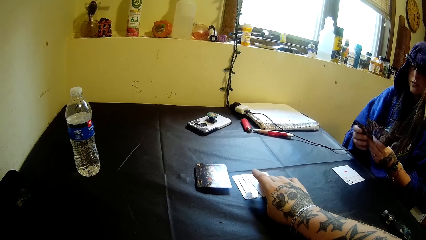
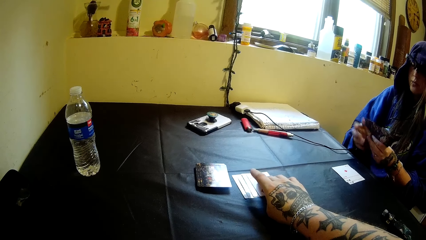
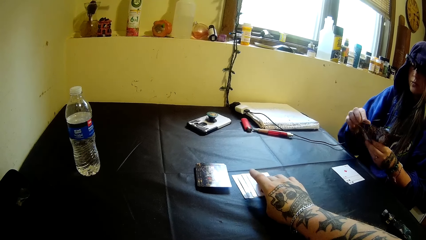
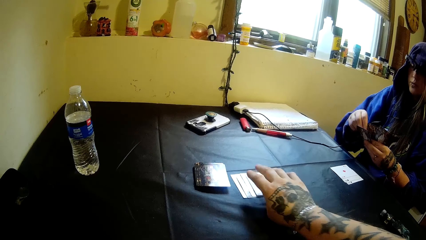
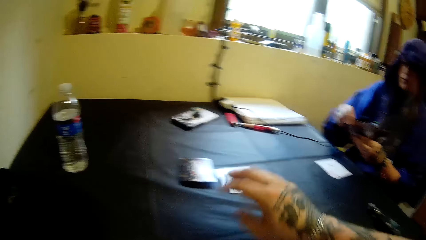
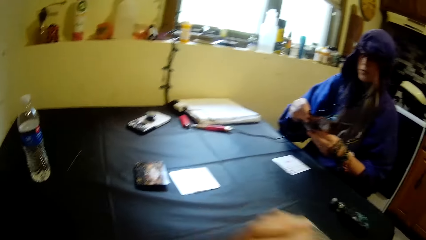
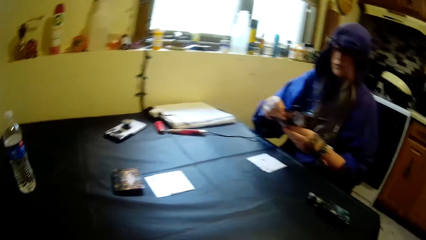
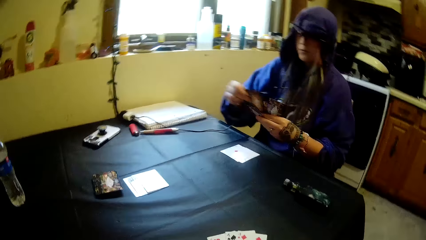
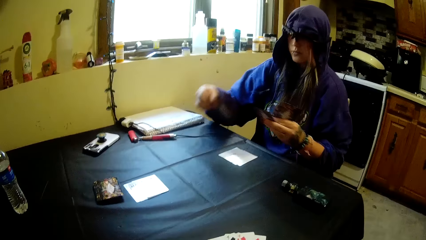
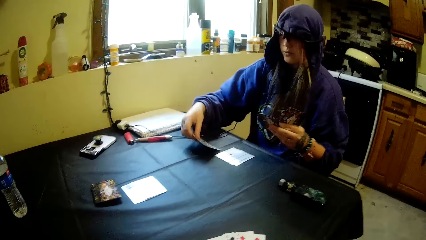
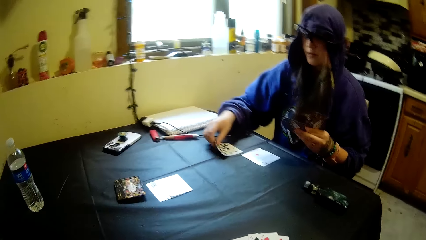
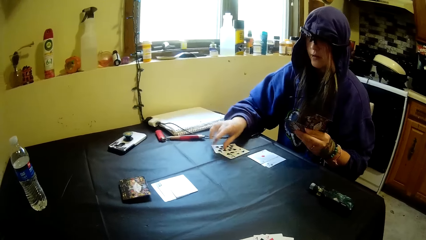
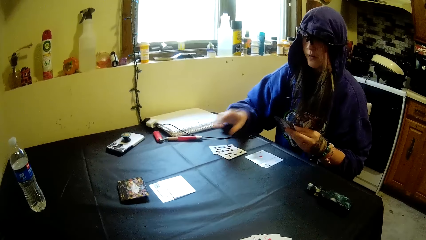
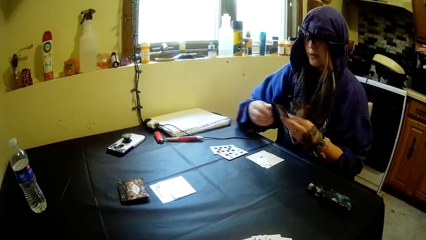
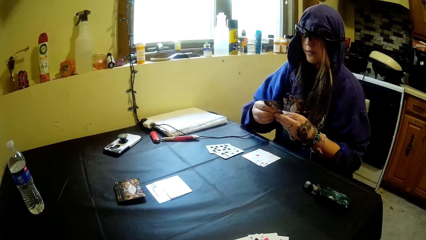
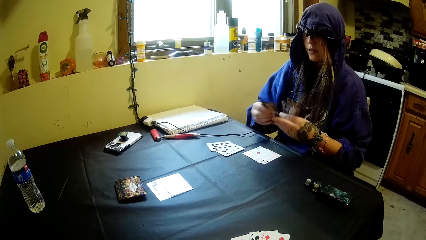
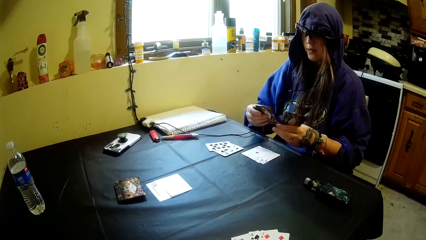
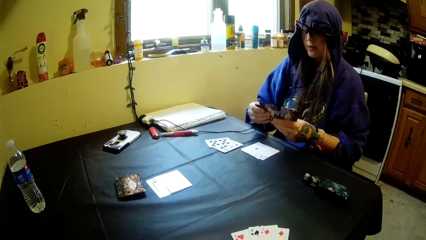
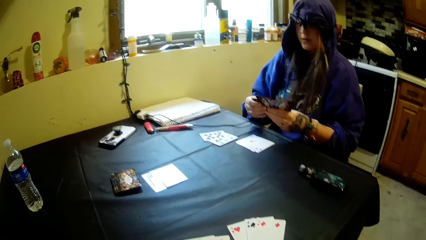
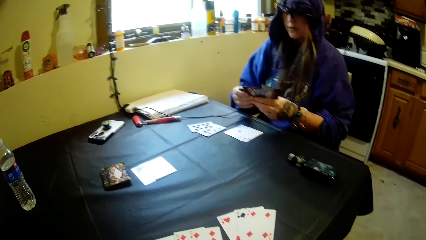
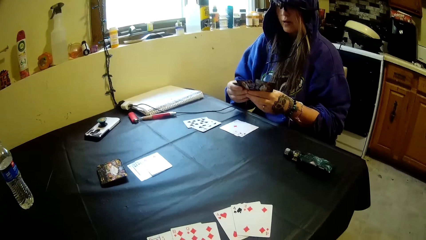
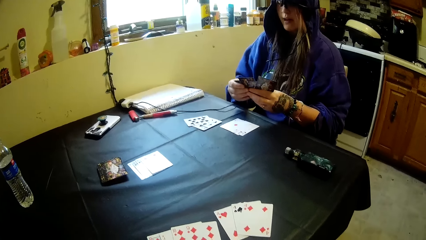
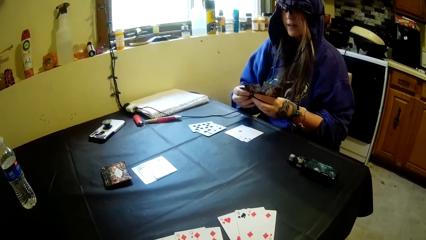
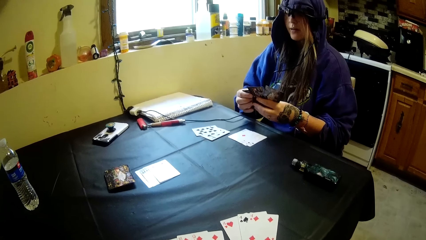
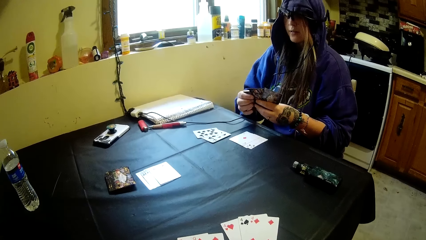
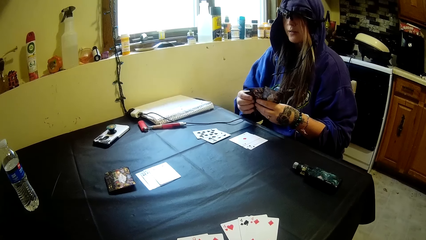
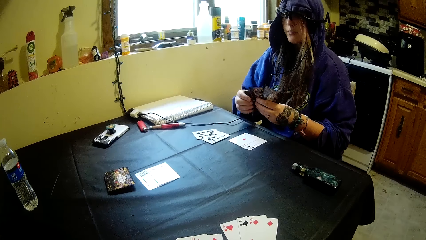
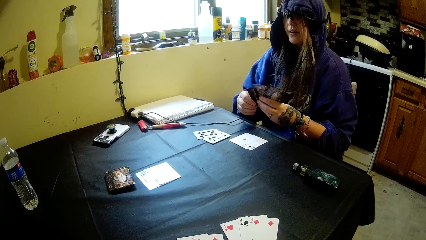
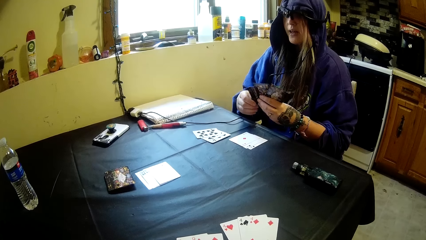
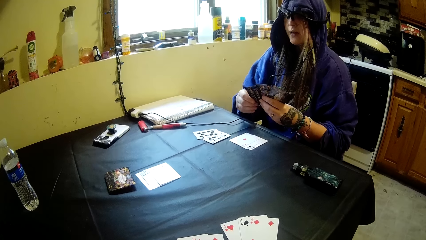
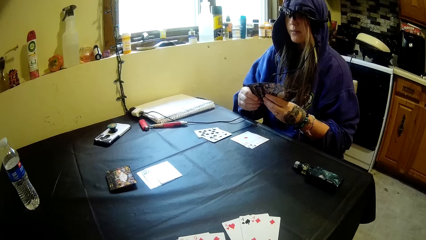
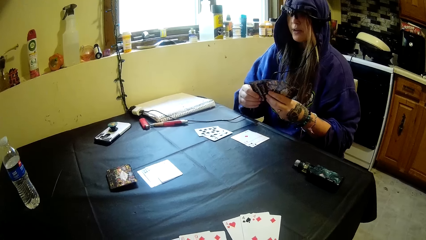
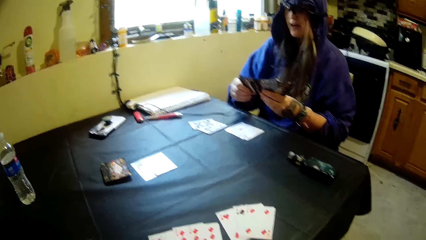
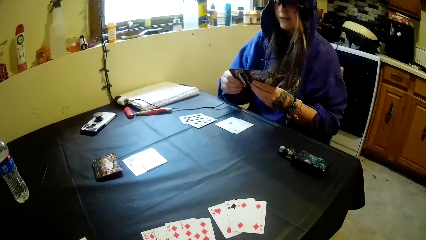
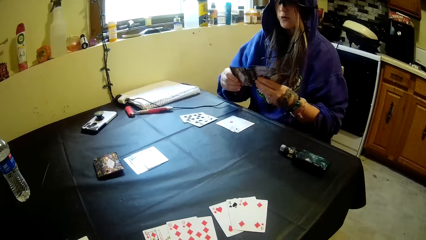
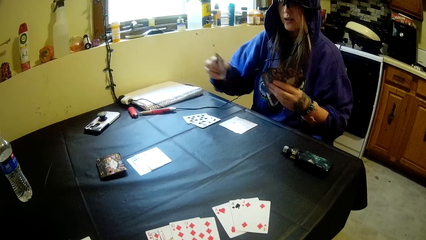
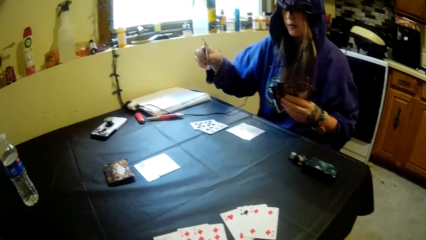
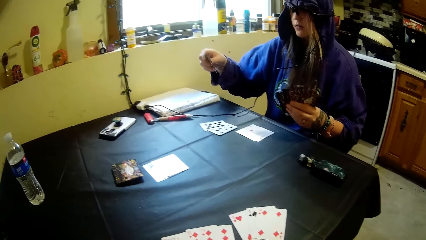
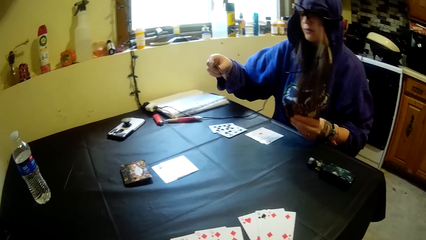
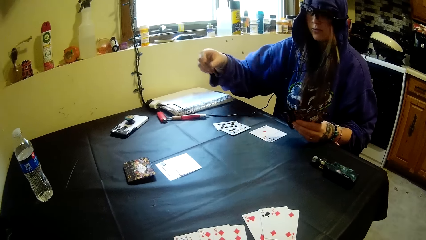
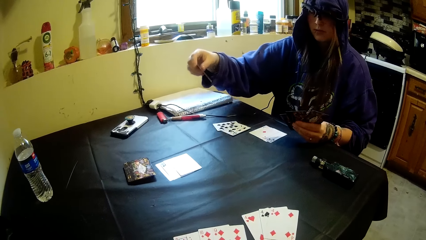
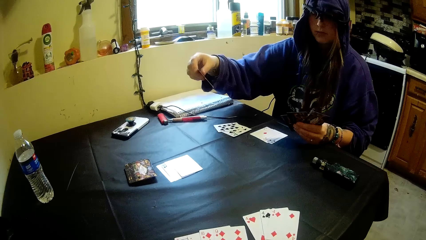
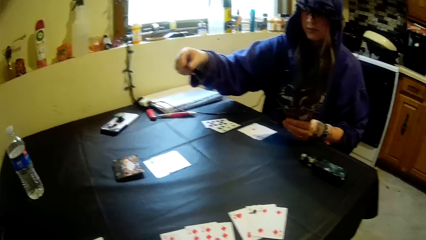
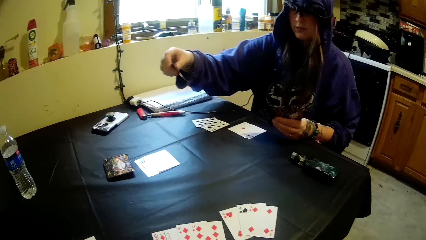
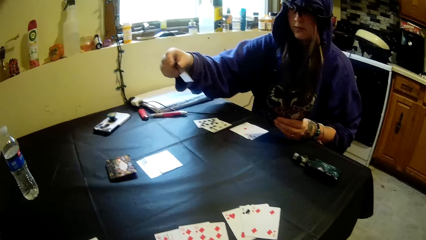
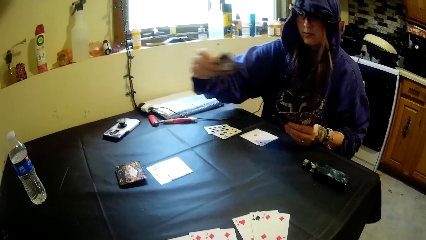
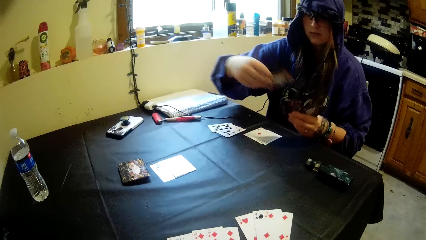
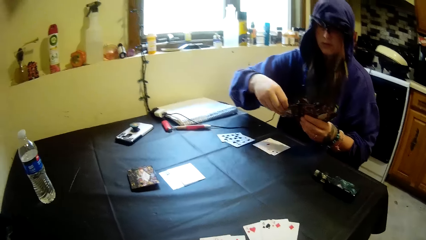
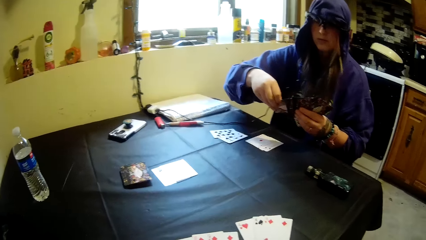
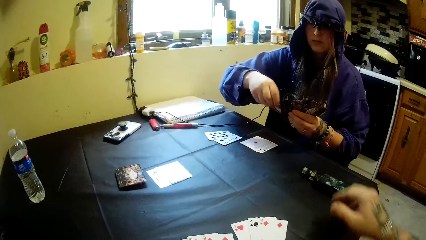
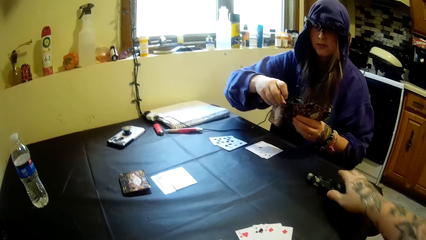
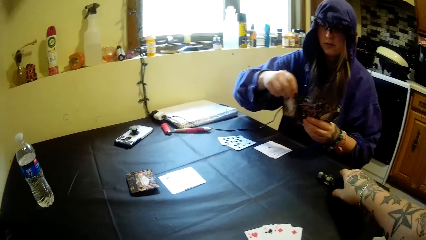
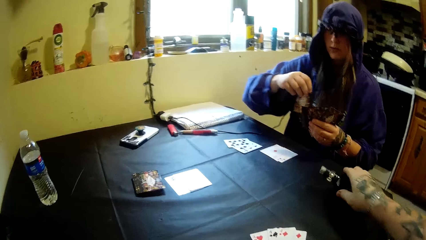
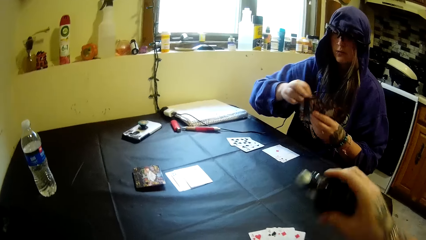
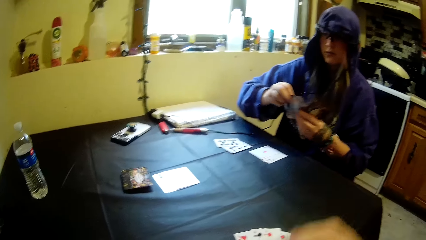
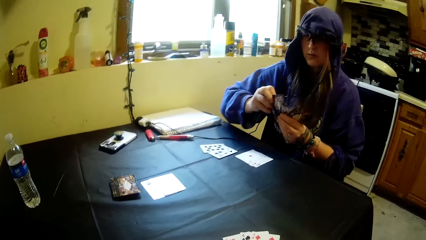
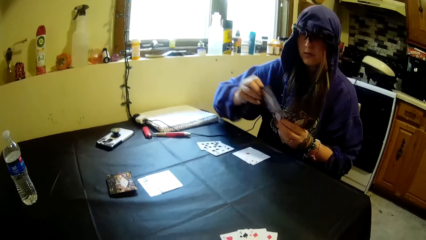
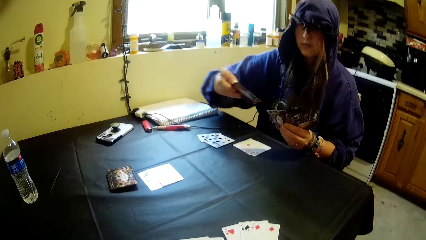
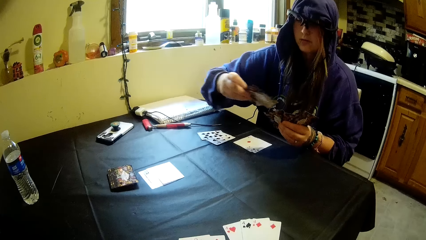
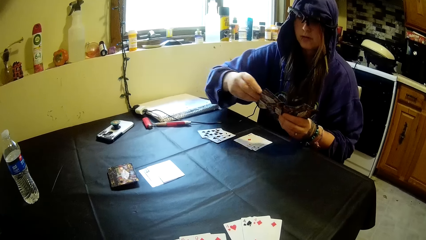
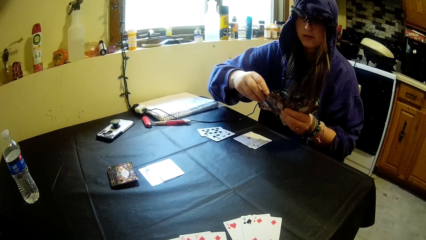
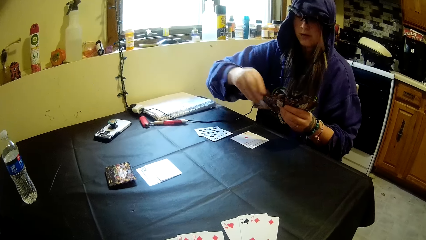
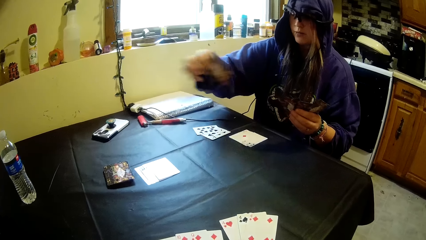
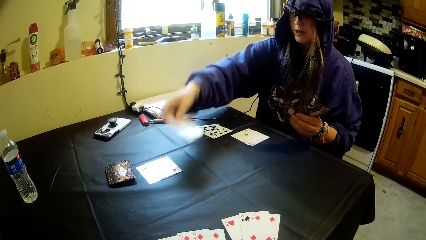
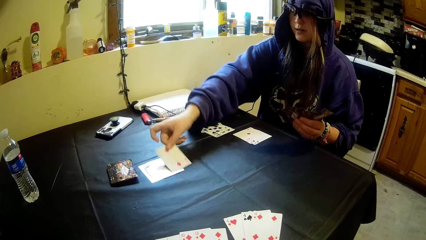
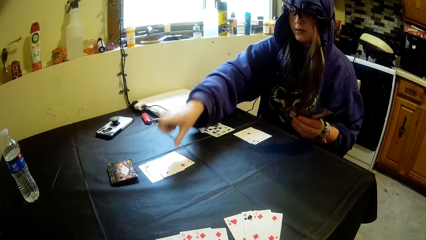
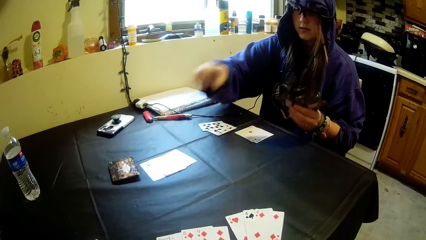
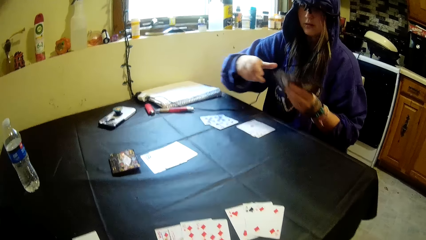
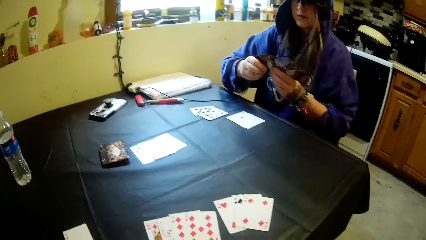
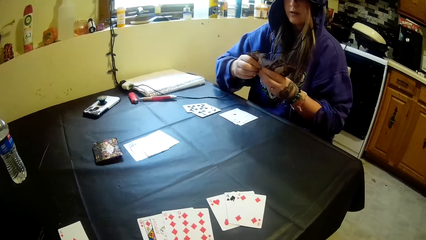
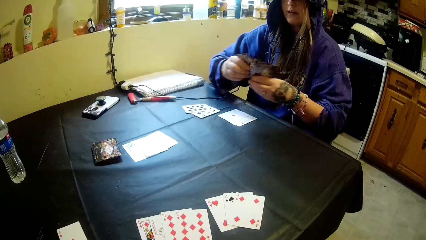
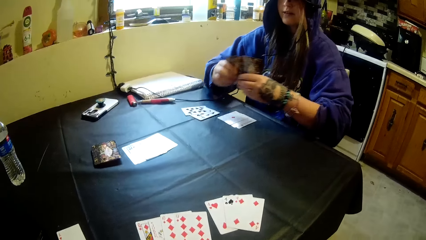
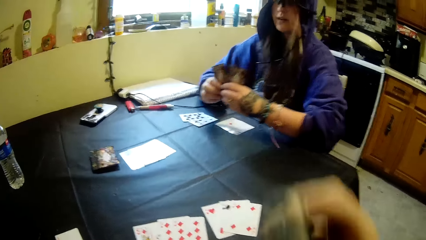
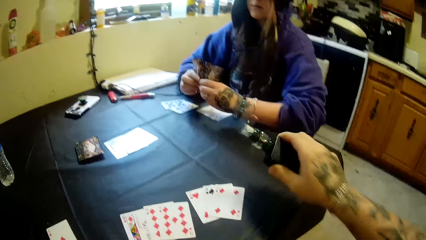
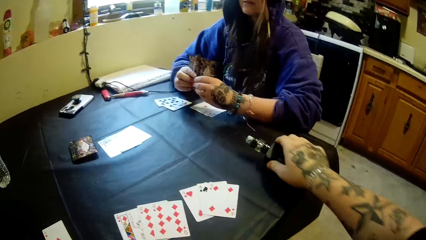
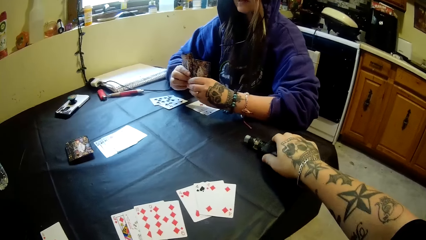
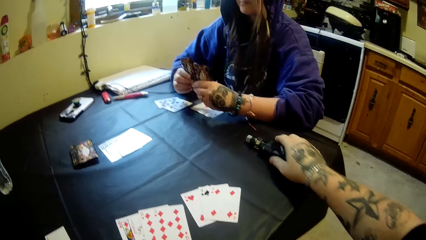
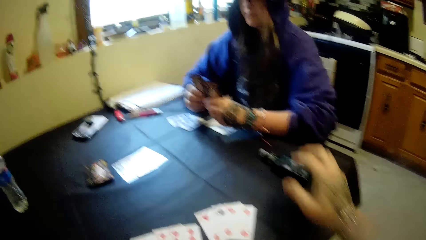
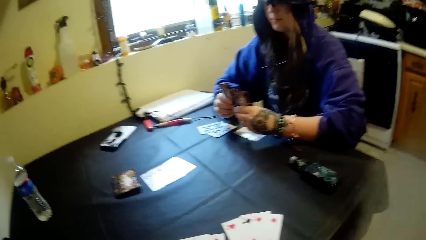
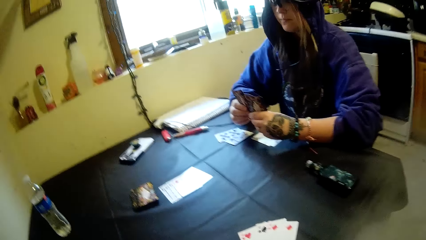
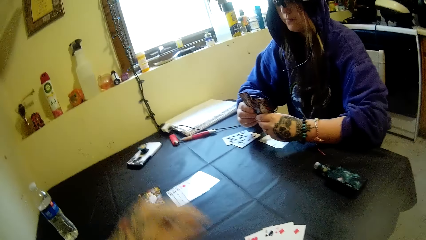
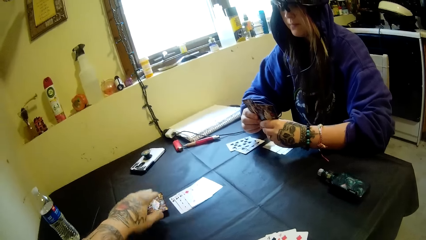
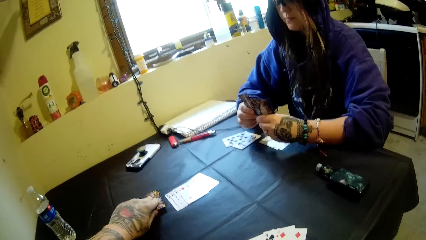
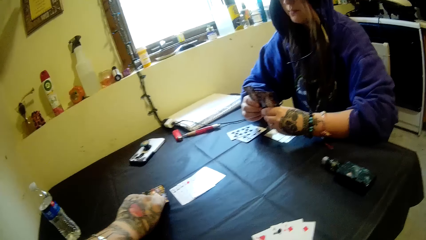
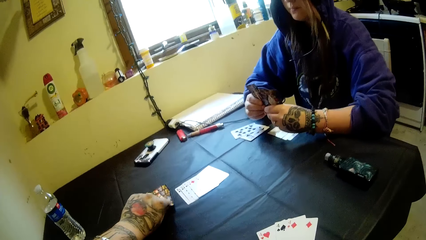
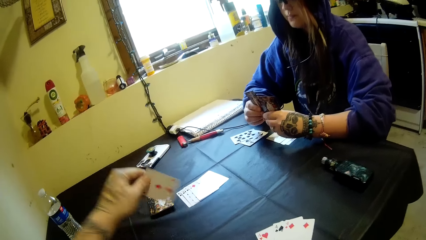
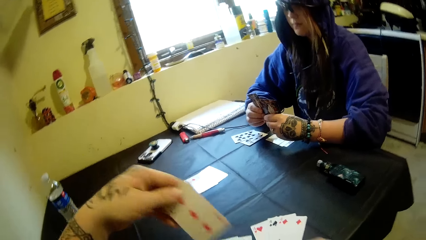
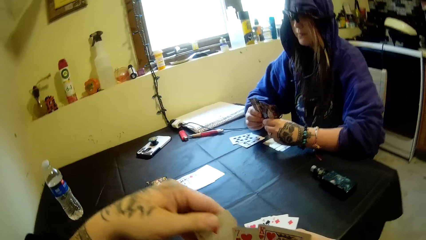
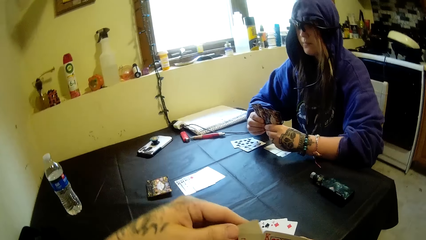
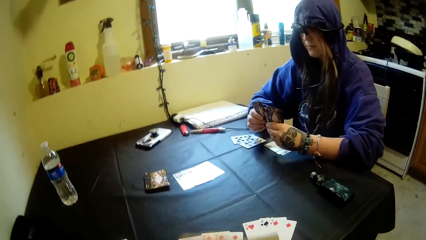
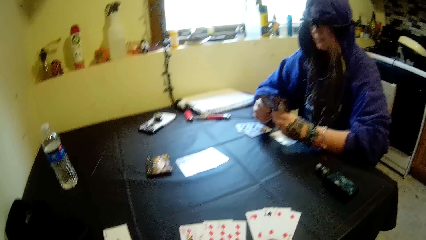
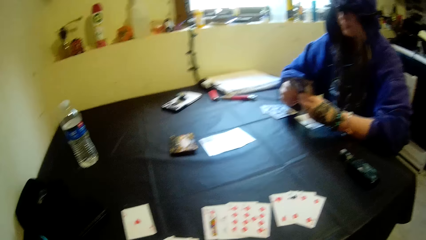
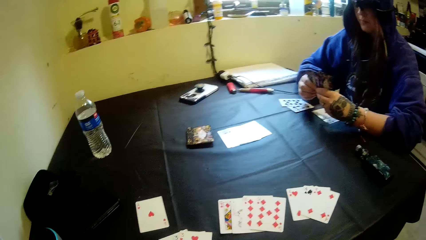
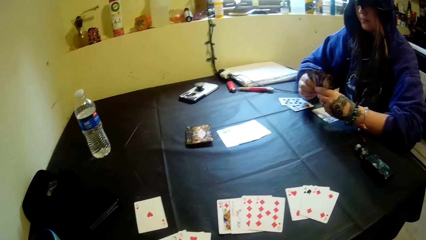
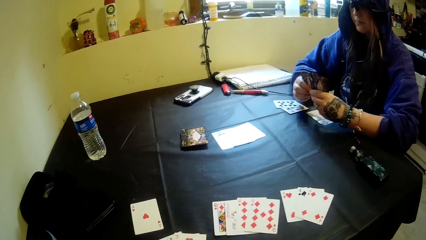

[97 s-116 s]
A person puts cards on the table. The camera wearer takes a cigar from the table. The person puts a card on the table. The camera wearer puts the cigar on the table. They take a card from the table.
